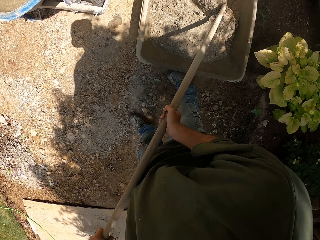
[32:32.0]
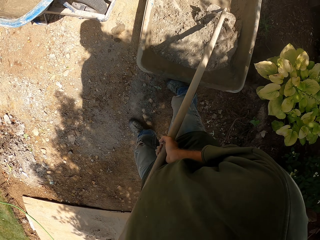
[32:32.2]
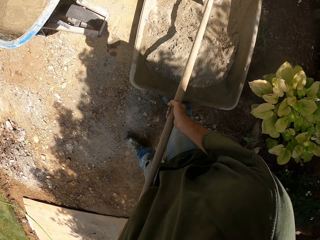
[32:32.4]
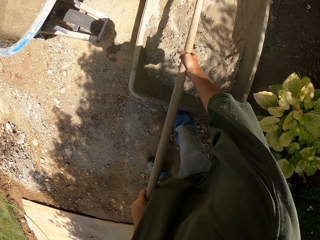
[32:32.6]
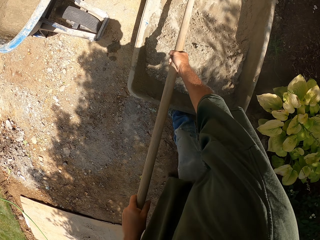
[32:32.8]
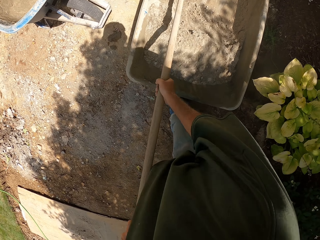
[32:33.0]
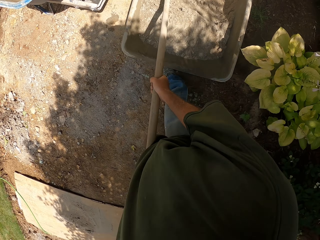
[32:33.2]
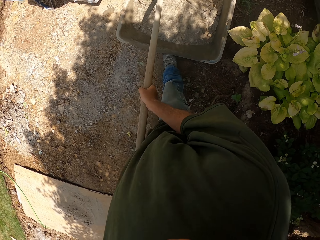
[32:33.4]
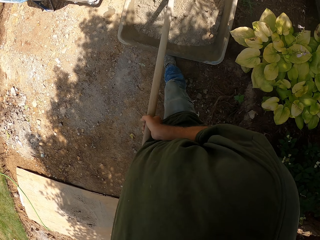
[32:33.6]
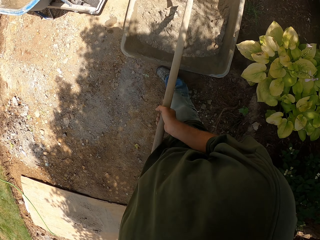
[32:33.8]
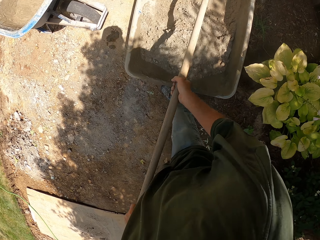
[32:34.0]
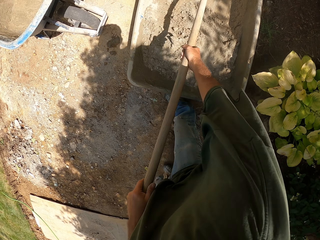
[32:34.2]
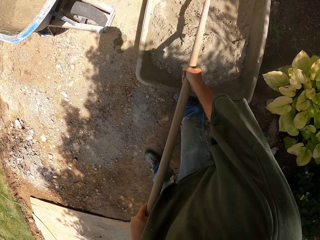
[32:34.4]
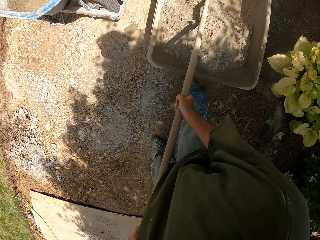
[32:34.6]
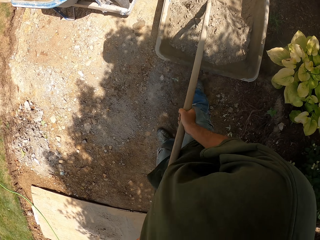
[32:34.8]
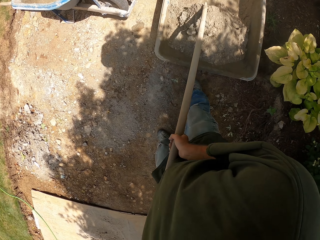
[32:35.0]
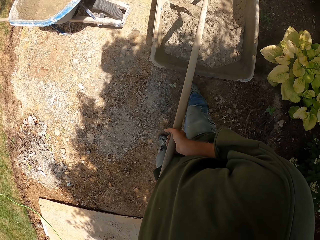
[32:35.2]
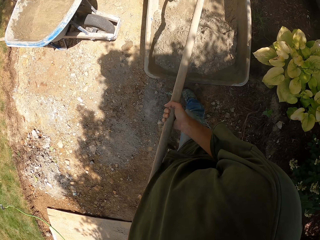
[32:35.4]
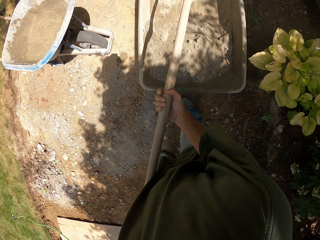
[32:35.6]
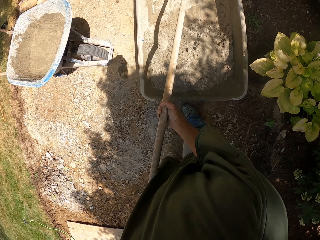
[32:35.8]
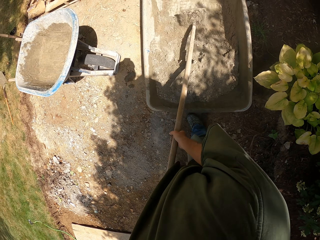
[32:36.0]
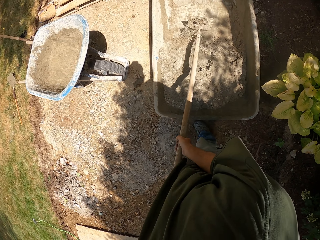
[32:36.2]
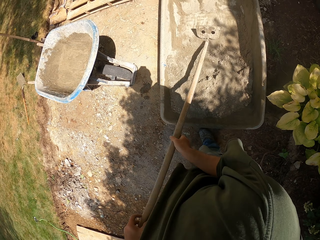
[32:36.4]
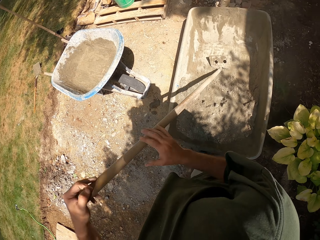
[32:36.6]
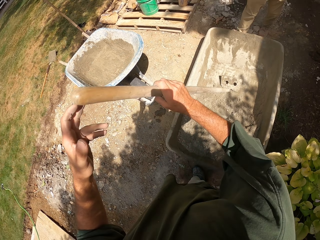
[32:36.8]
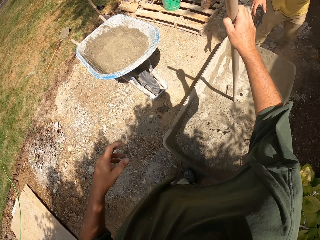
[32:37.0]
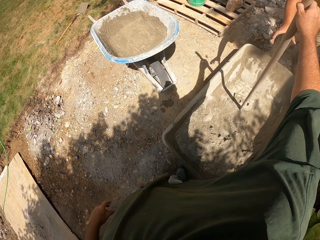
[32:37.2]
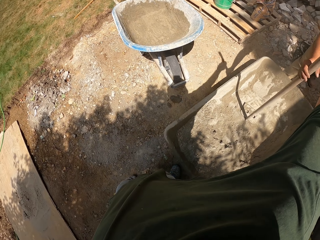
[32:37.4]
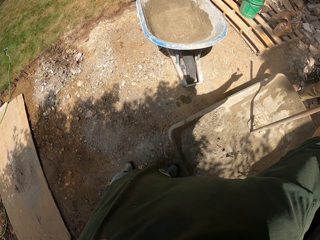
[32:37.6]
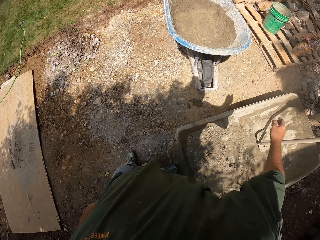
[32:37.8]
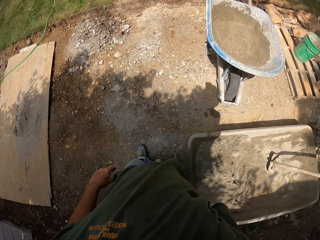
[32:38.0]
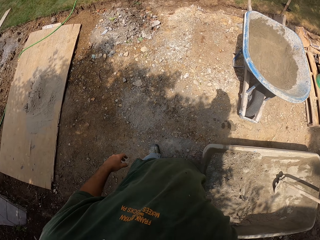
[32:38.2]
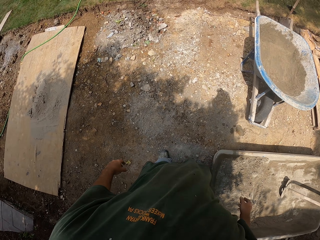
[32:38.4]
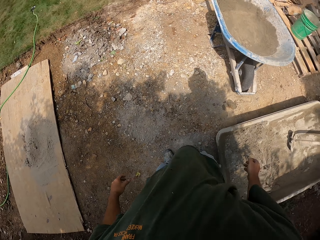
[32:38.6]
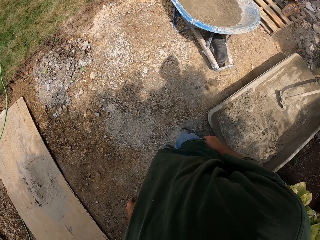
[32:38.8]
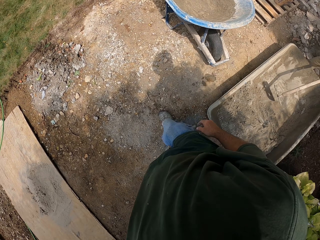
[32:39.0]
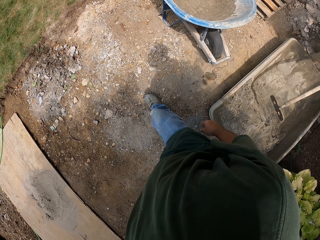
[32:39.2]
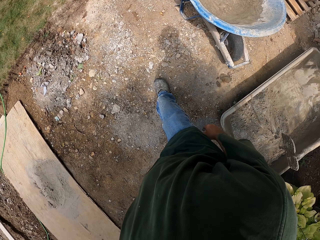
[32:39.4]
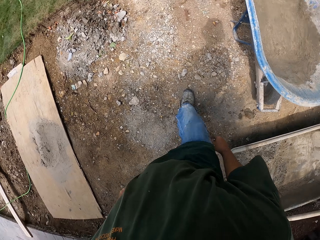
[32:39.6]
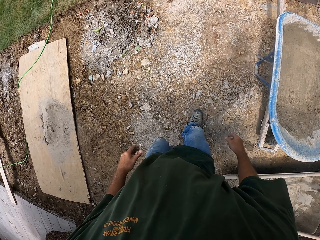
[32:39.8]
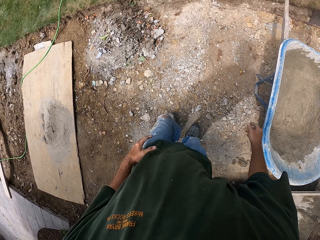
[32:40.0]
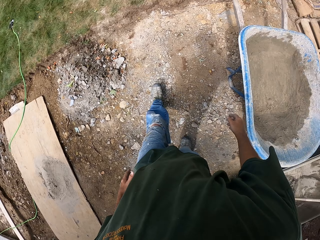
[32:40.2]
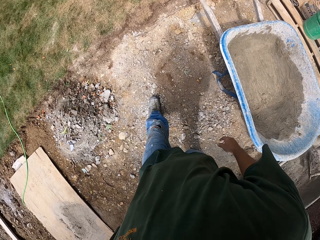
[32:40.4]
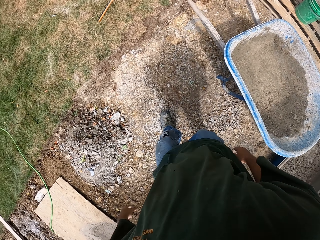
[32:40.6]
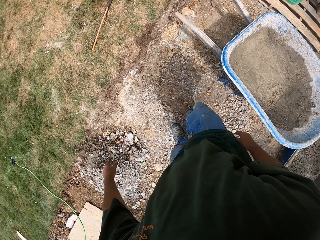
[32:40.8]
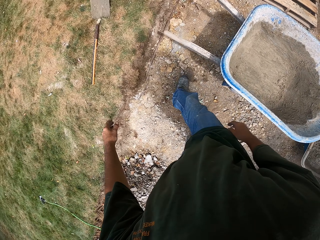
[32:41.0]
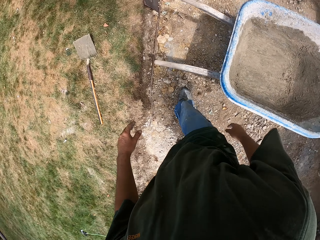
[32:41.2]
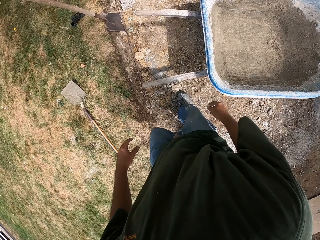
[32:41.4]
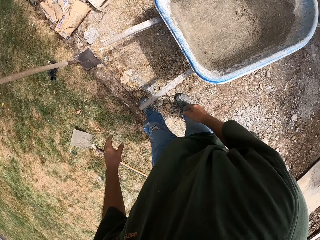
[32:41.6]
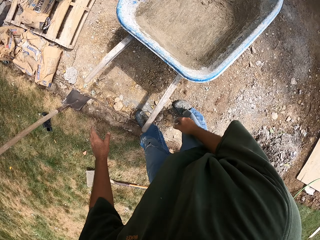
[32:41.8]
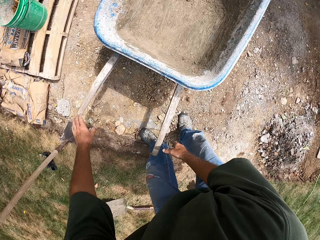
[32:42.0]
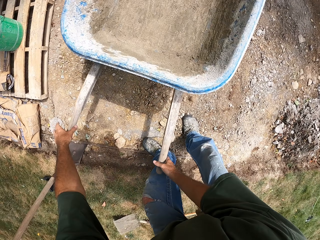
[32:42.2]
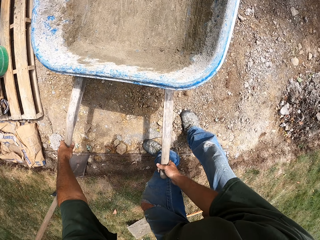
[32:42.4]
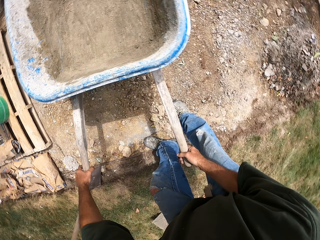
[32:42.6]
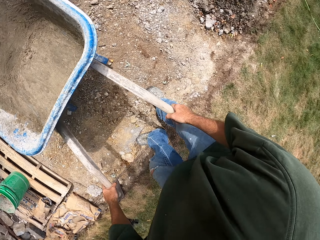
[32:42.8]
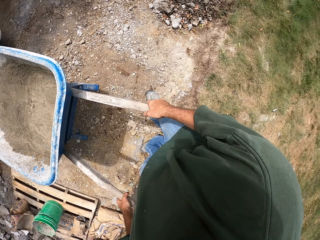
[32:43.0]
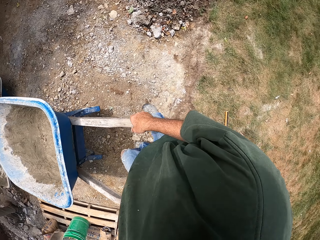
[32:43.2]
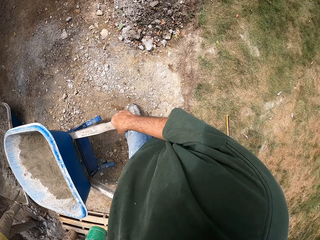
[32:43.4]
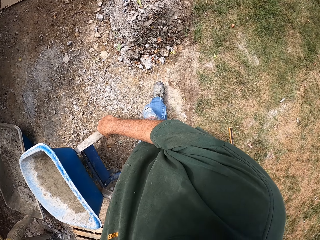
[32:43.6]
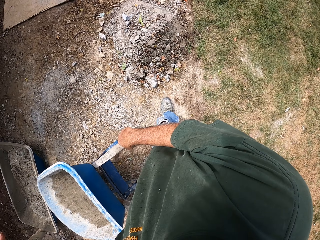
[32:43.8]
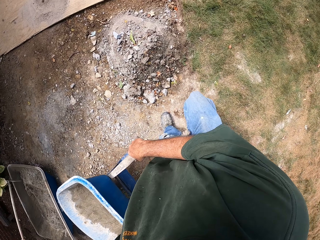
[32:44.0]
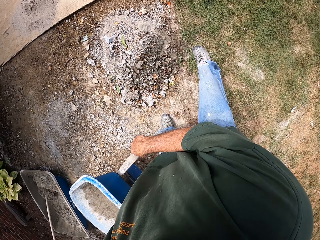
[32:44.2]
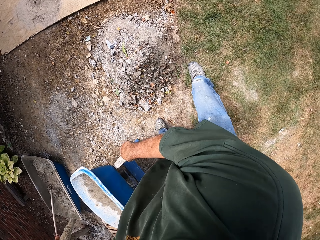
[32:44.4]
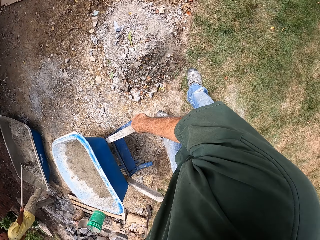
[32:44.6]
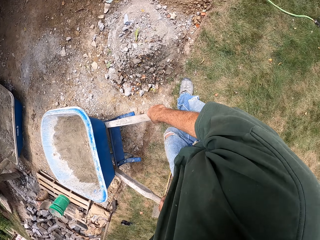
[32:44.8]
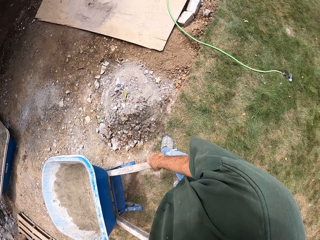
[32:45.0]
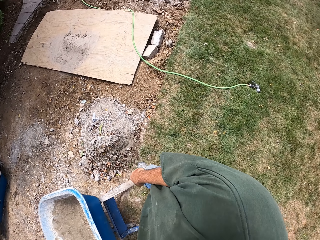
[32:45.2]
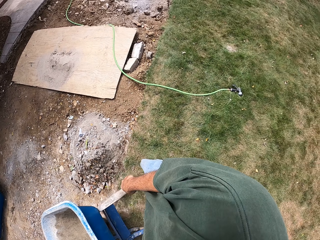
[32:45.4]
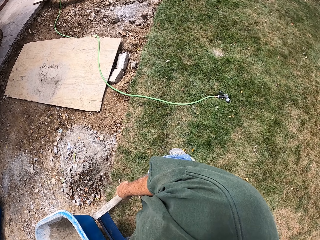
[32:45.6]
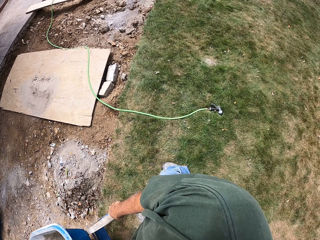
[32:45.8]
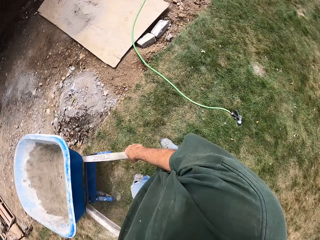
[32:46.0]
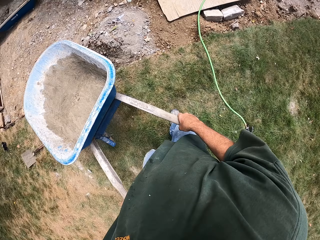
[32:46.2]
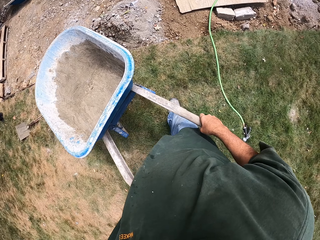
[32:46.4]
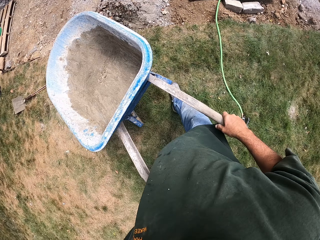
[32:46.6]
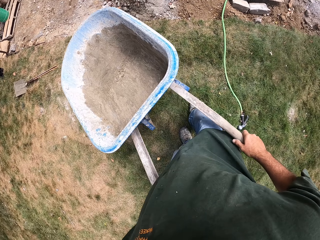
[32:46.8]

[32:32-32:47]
The camera wearer hits the rake on the wheelbarrow. They give the rake to a man. They walk around the compound. They hold the wheelbarrow and pull the wheelbarrow.

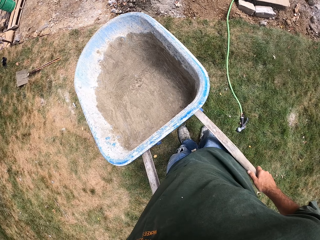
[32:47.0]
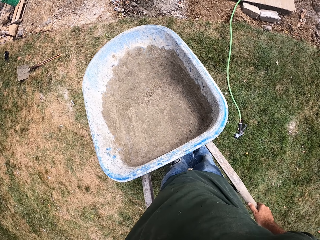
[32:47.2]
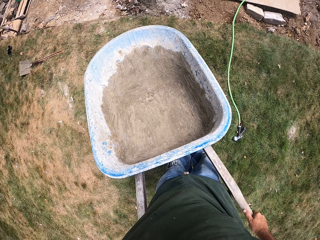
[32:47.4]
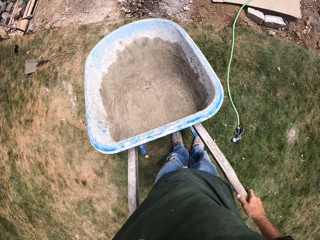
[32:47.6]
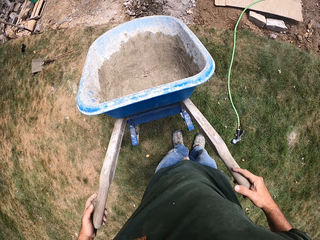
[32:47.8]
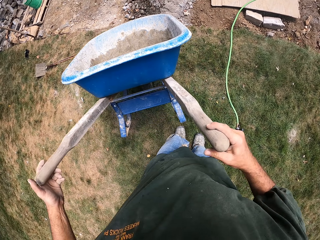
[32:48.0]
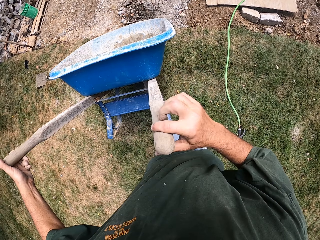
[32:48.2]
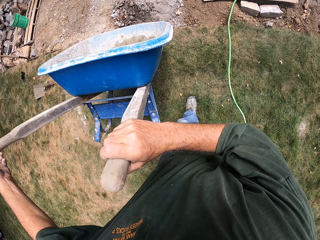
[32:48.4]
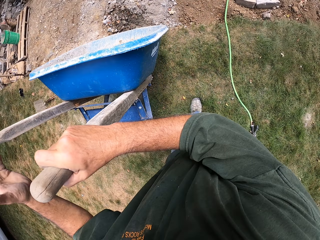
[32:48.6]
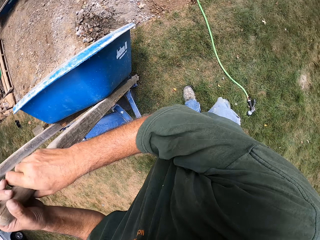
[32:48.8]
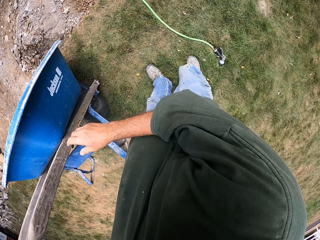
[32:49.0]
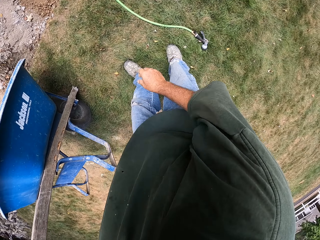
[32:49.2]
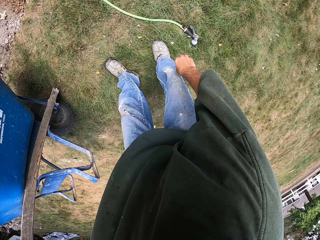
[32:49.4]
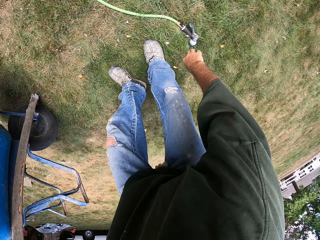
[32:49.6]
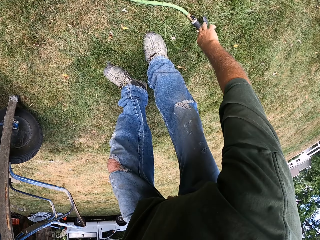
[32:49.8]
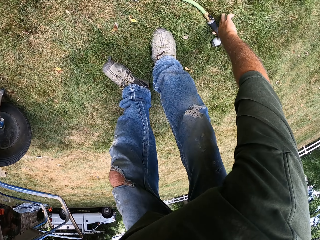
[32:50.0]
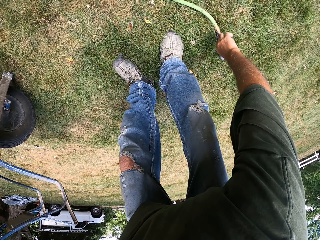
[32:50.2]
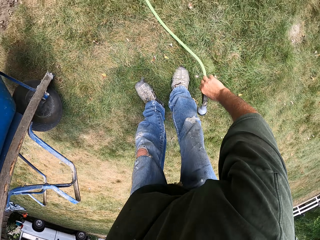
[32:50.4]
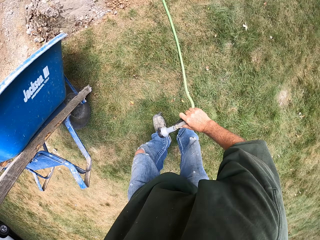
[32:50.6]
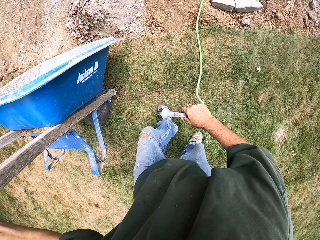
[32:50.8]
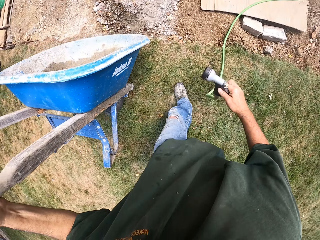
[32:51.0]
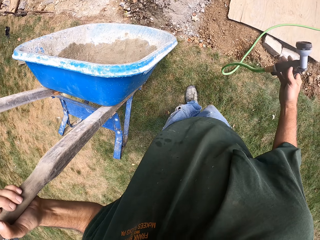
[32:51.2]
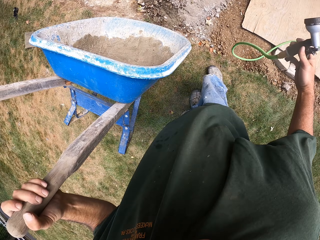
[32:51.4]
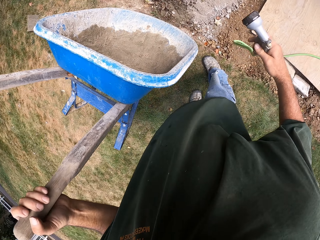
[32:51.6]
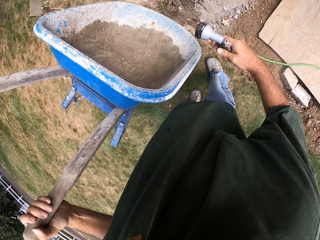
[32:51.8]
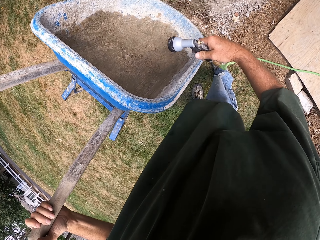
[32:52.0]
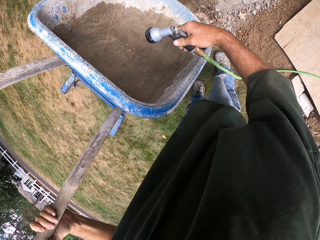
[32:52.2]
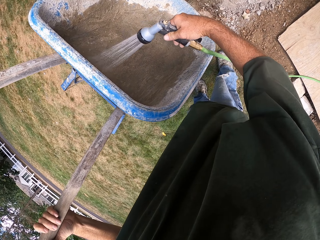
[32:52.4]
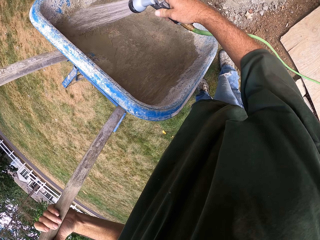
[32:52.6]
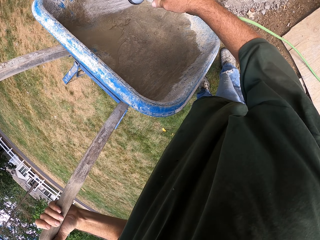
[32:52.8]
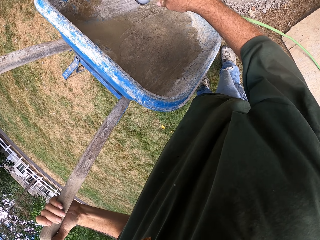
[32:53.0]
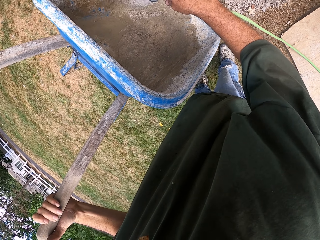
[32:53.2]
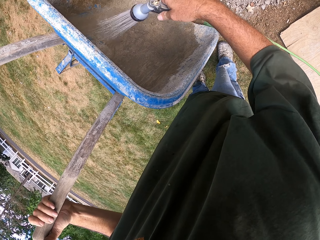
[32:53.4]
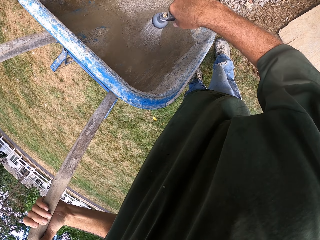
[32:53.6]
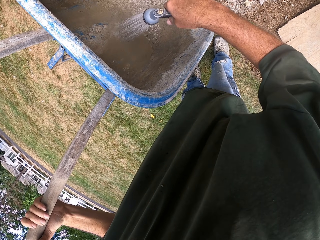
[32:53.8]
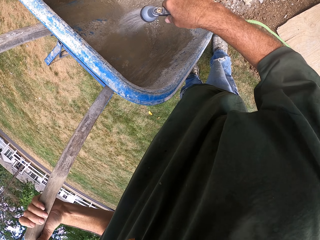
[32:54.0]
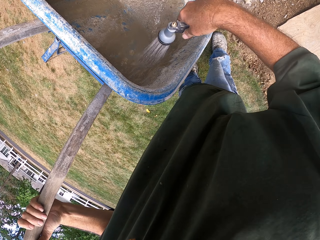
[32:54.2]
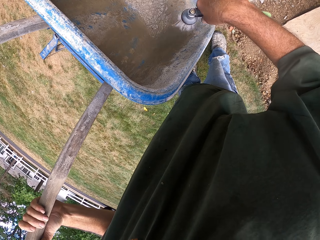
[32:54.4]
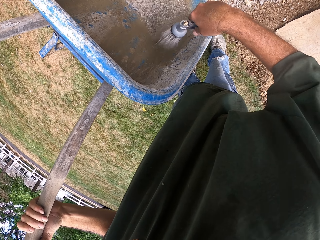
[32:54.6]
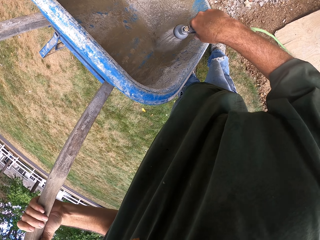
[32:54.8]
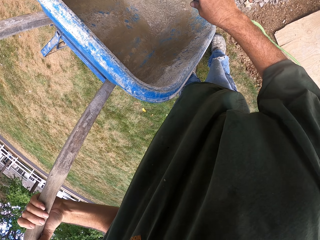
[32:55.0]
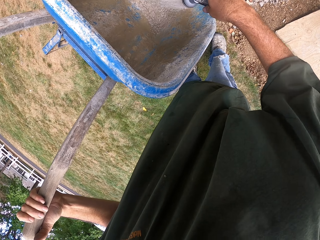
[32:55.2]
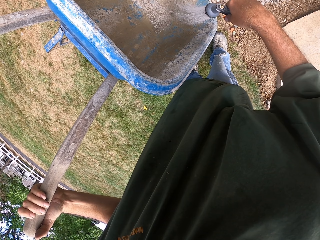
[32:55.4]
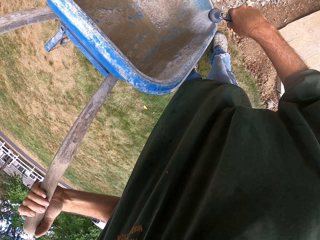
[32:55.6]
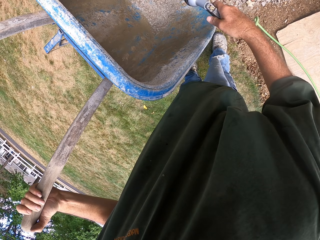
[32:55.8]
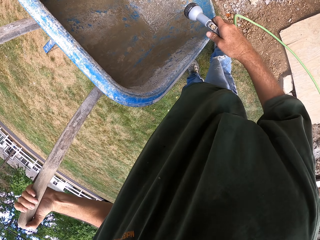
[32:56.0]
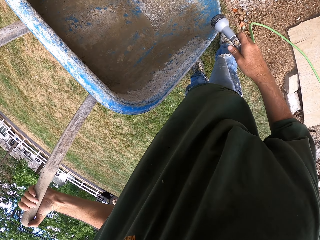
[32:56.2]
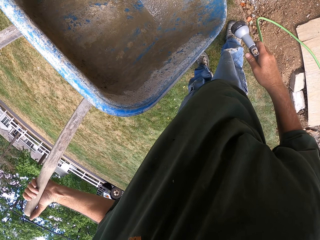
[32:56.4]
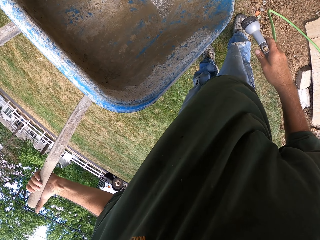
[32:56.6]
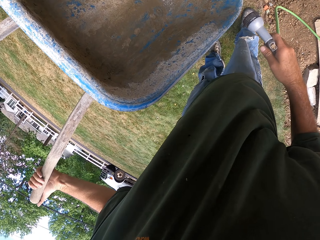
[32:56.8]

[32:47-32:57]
The camera wearer puts the wheelbarrow upright. They pick up a tap or pipe. They open the tap to the wheelbarrow. They wash the wheelbarrow with the water pipe. They close the tap.
